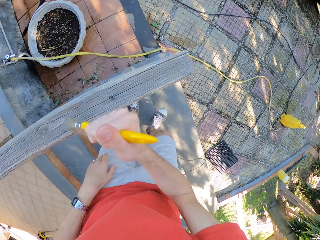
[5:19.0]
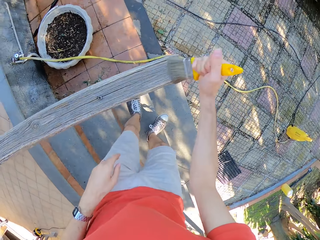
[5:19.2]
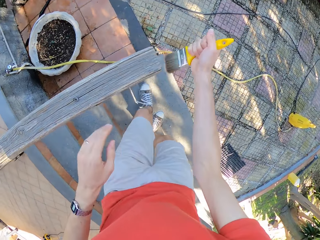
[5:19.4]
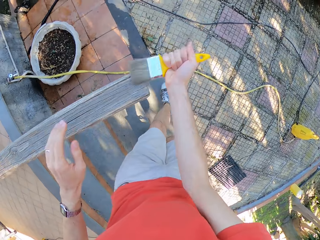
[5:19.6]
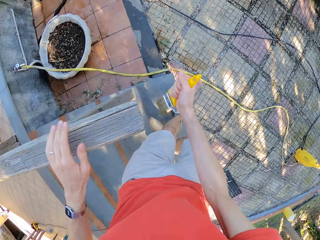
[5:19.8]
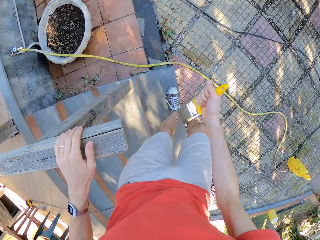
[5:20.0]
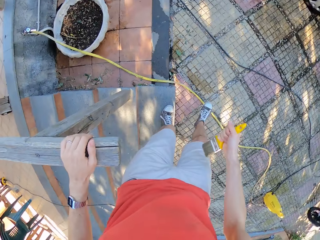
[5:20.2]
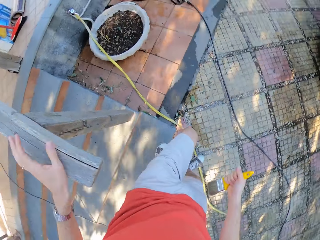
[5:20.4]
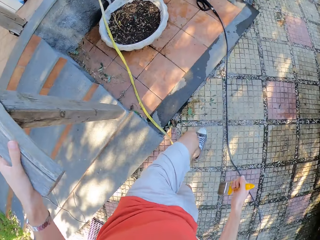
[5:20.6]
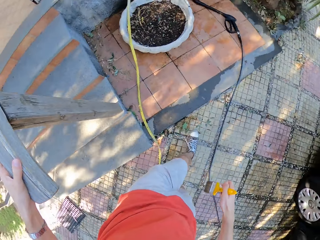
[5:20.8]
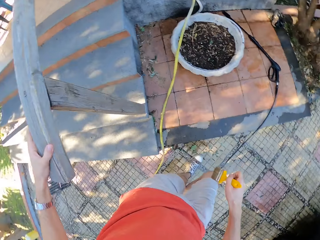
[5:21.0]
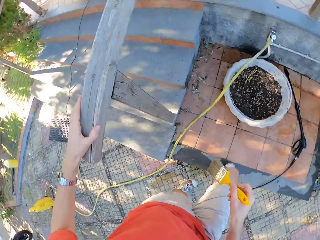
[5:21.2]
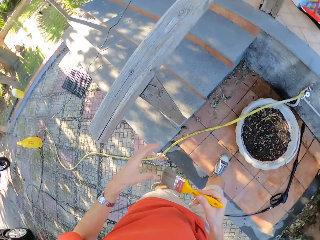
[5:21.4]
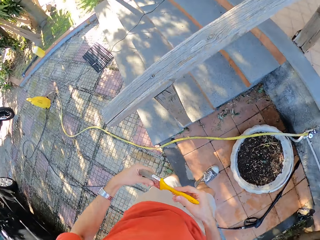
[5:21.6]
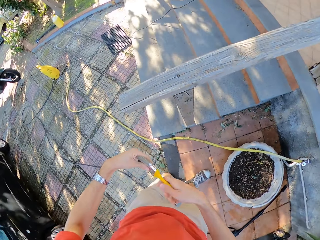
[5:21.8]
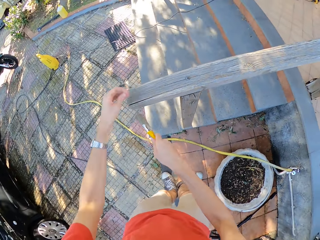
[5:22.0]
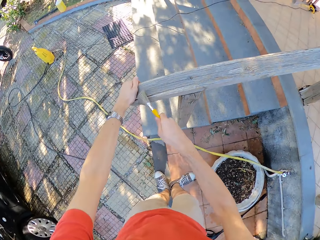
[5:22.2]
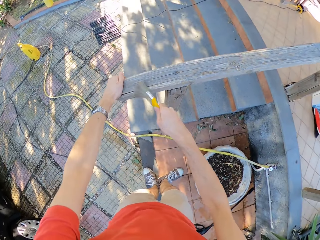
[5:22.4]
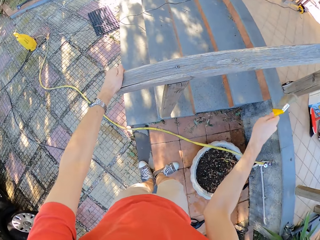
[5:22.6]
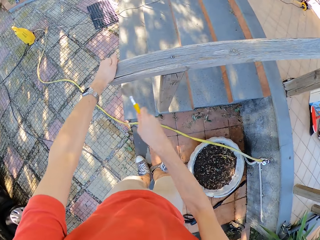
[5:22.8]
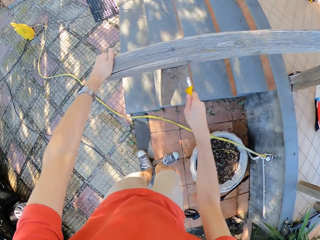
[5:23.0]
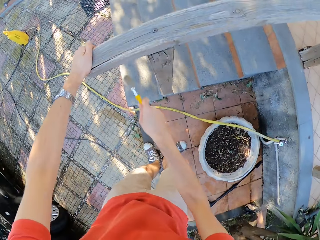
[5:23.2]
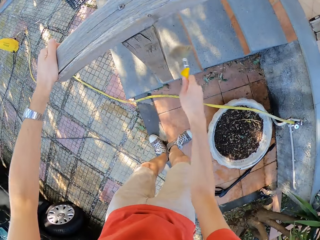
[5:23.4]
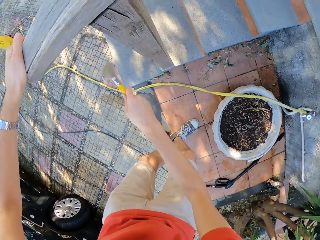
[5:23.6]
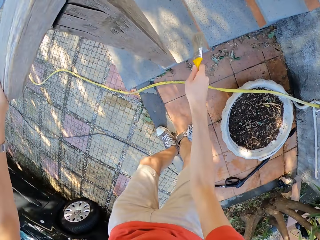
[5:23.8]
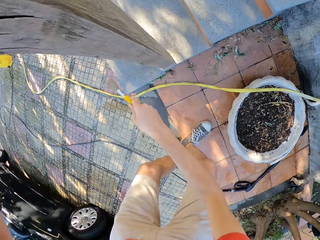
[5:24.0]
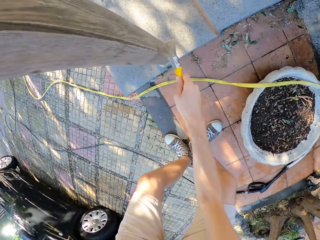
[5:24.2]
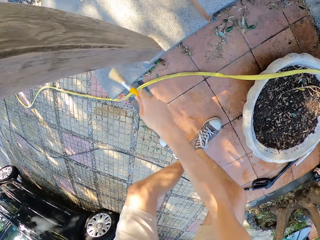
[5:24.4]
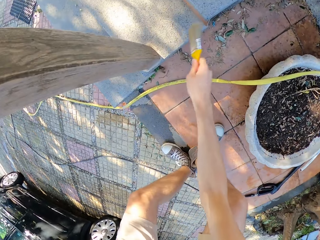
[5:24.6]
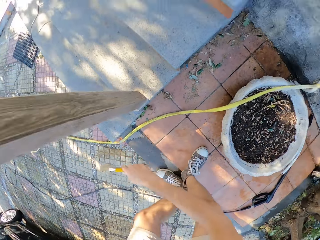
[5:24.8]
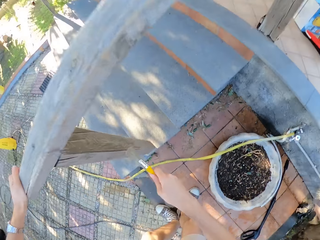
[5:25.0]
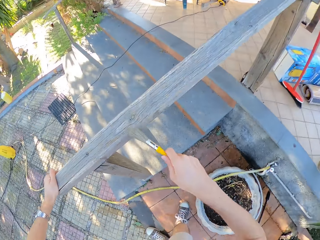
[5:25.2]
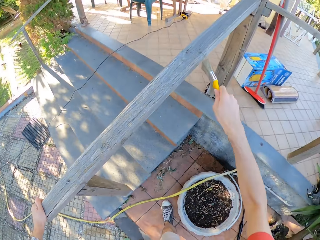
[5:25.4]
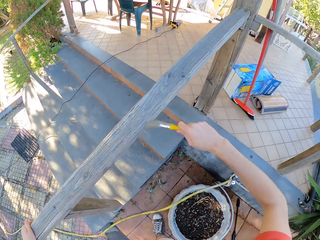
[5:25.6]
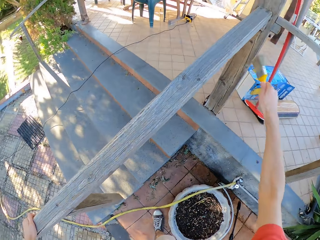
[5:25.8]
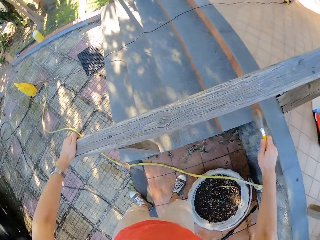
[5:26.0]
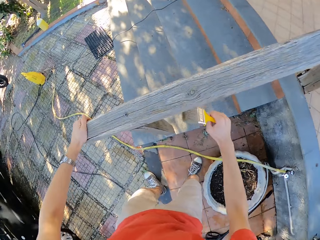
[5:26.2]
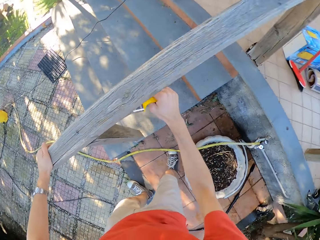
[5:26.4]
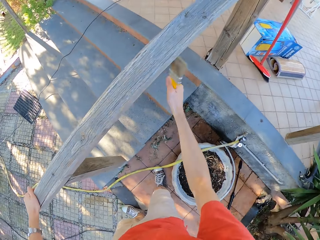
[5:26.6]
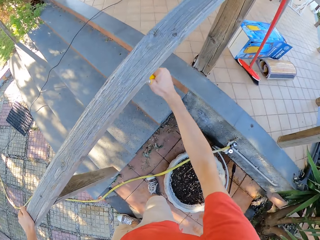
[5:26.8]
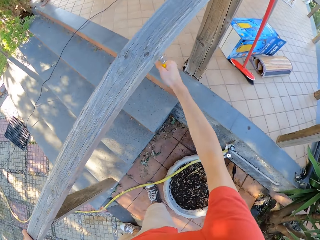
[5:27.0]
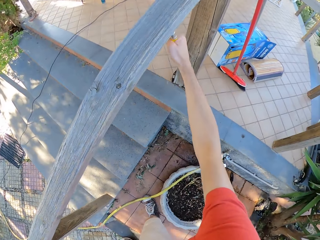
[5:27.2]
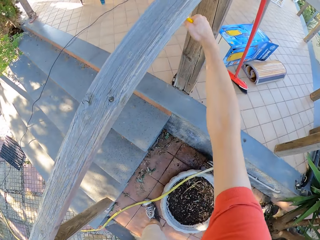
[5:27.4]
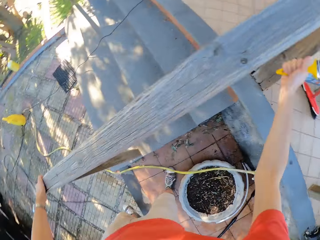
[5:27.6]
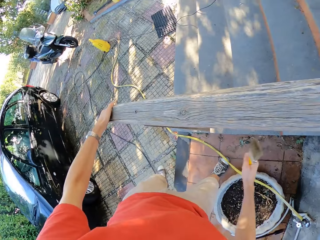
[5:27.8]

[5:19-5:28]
The camera wearer walks around the balcony. He touches the paint brush on his left hand. He brushes the wooden rail with the paint brush.

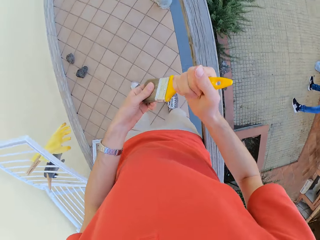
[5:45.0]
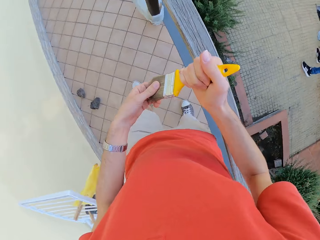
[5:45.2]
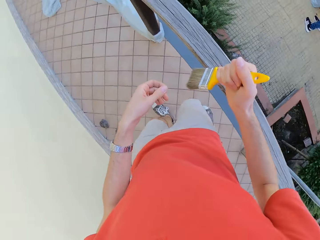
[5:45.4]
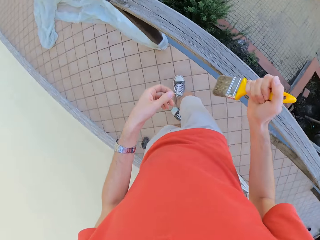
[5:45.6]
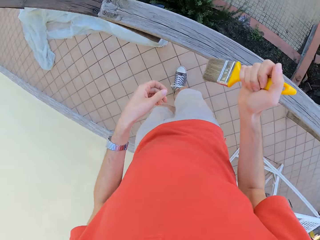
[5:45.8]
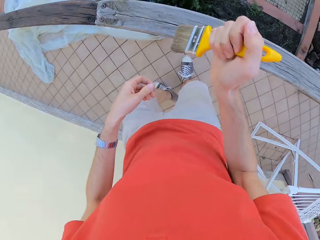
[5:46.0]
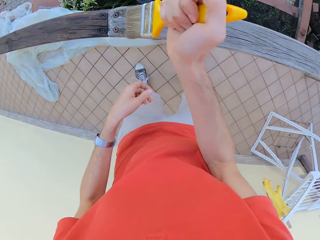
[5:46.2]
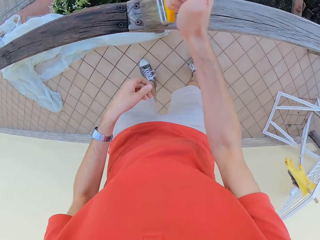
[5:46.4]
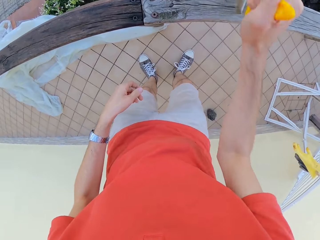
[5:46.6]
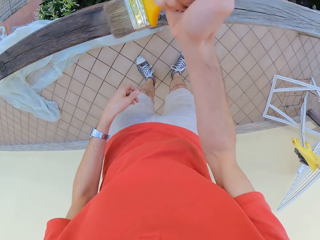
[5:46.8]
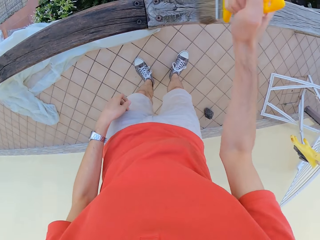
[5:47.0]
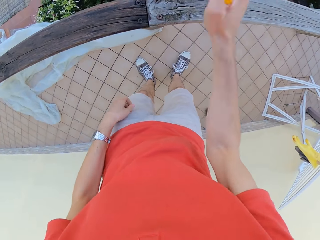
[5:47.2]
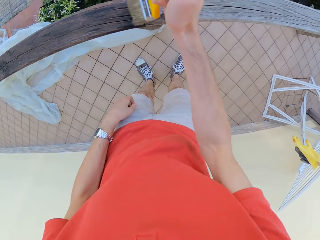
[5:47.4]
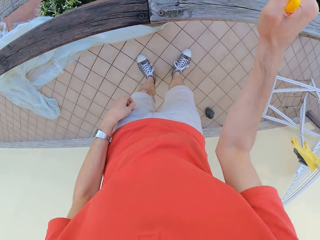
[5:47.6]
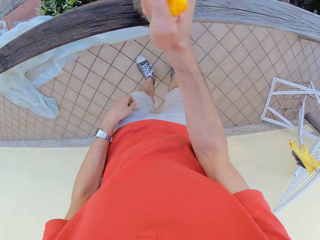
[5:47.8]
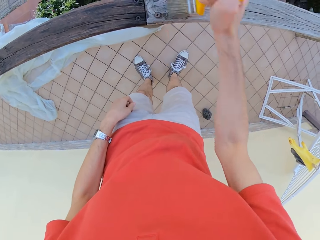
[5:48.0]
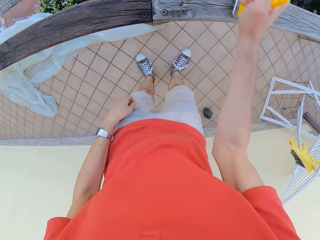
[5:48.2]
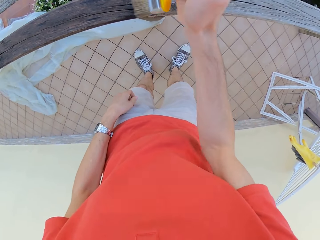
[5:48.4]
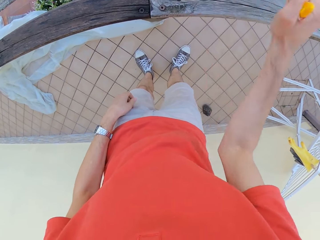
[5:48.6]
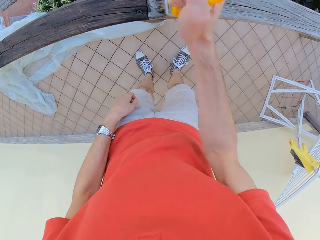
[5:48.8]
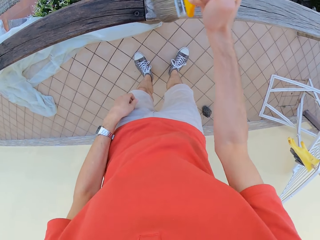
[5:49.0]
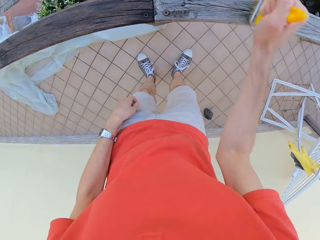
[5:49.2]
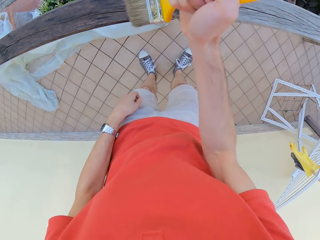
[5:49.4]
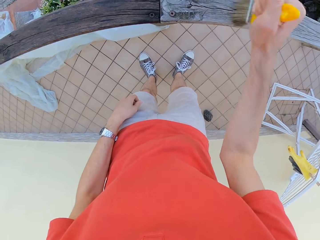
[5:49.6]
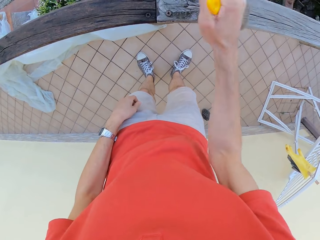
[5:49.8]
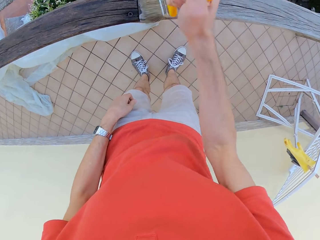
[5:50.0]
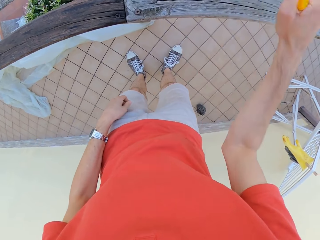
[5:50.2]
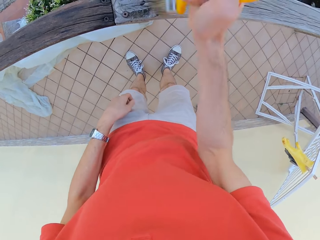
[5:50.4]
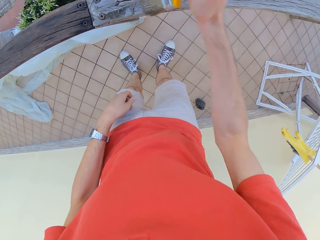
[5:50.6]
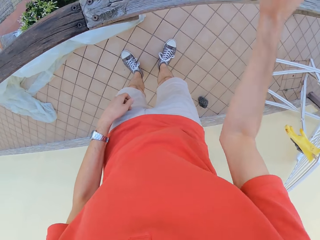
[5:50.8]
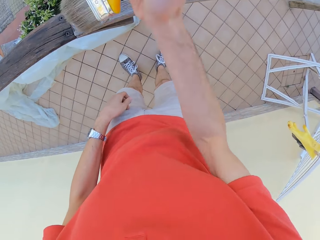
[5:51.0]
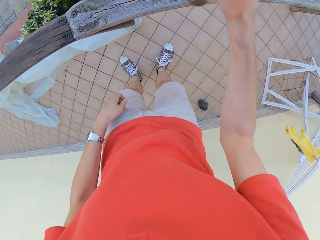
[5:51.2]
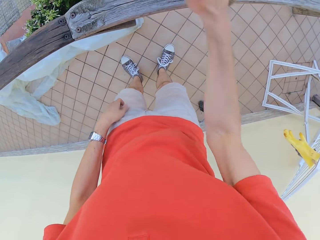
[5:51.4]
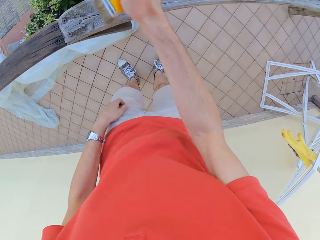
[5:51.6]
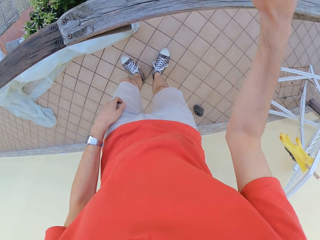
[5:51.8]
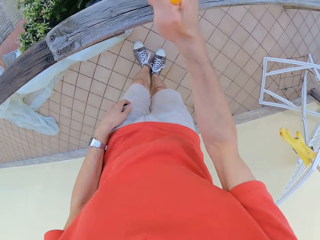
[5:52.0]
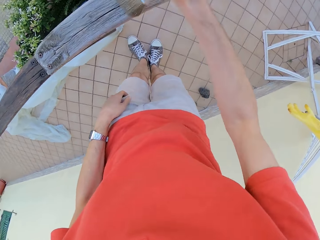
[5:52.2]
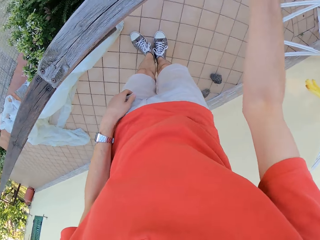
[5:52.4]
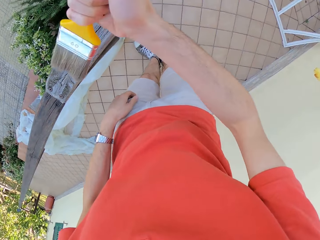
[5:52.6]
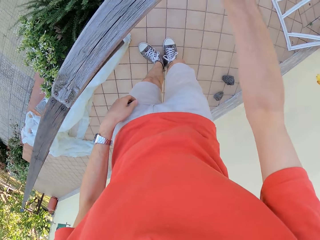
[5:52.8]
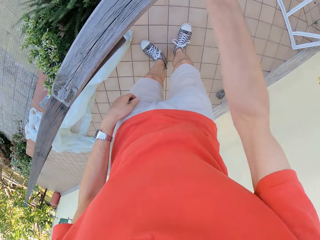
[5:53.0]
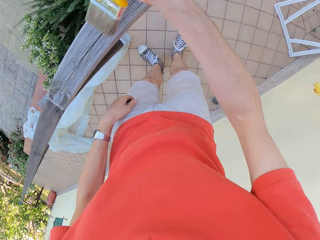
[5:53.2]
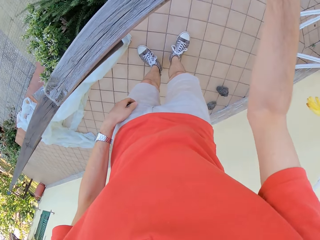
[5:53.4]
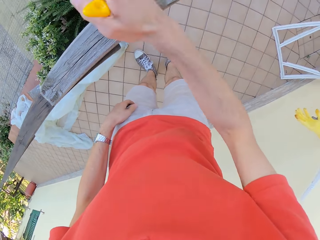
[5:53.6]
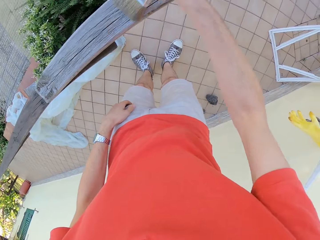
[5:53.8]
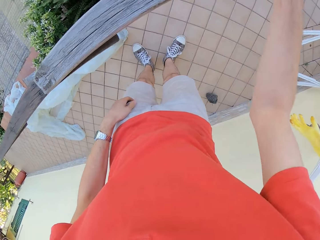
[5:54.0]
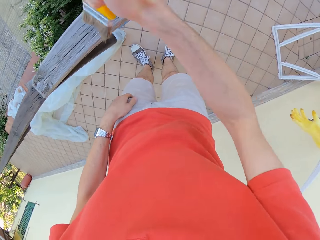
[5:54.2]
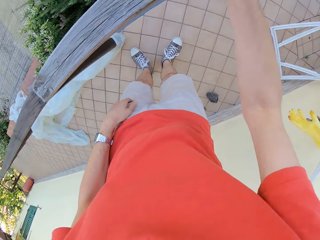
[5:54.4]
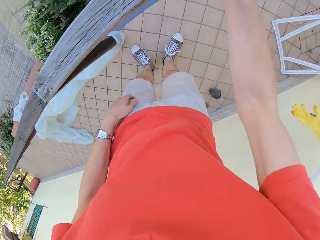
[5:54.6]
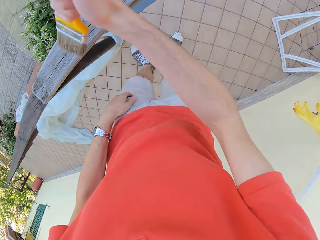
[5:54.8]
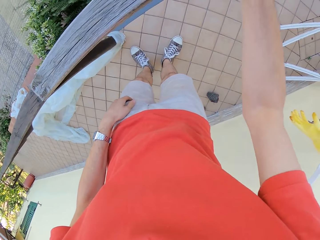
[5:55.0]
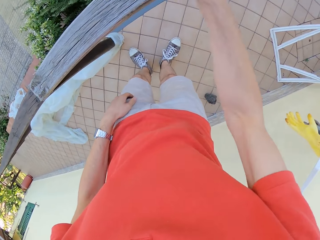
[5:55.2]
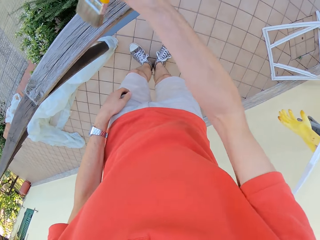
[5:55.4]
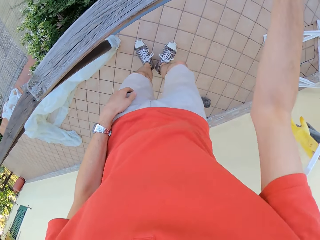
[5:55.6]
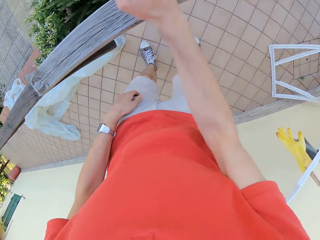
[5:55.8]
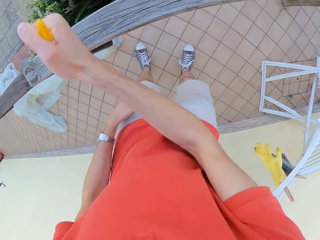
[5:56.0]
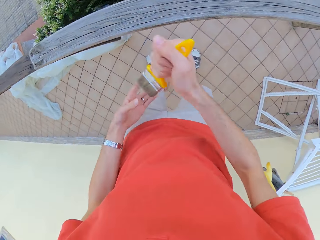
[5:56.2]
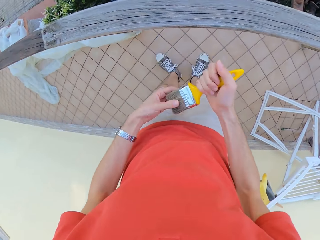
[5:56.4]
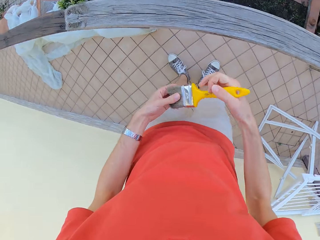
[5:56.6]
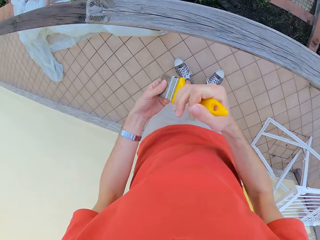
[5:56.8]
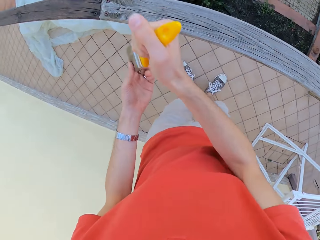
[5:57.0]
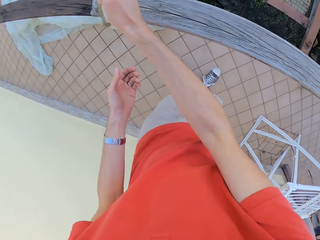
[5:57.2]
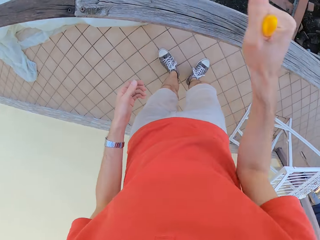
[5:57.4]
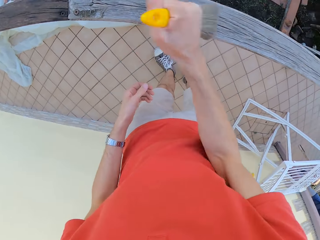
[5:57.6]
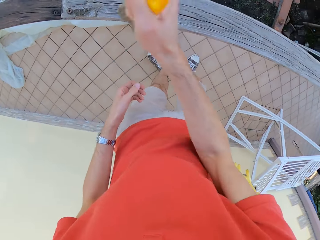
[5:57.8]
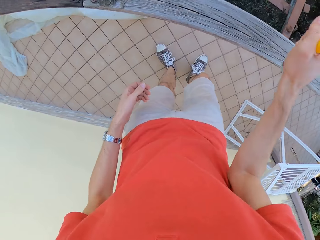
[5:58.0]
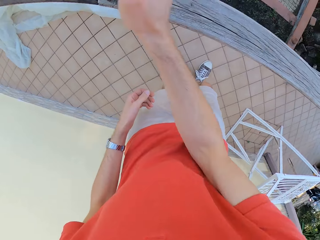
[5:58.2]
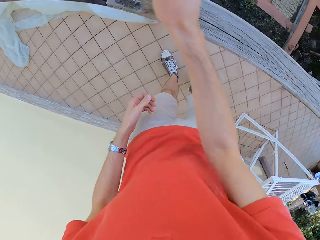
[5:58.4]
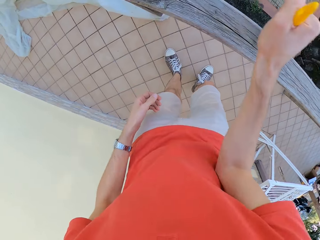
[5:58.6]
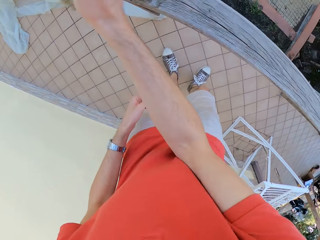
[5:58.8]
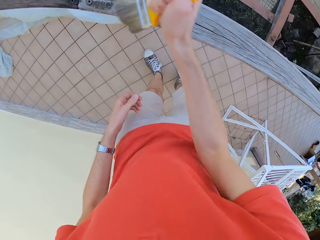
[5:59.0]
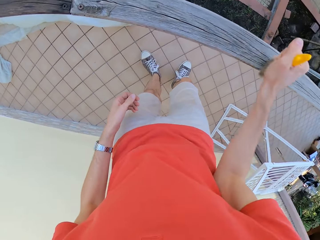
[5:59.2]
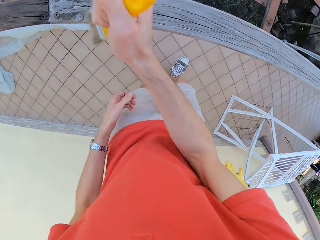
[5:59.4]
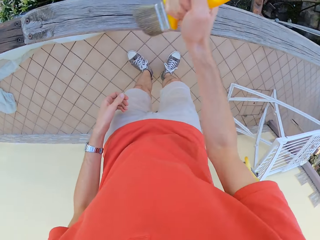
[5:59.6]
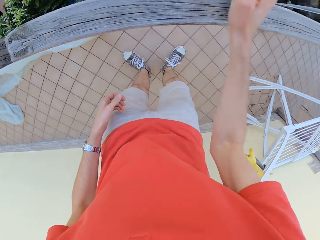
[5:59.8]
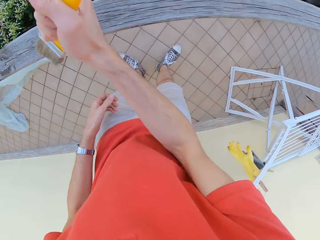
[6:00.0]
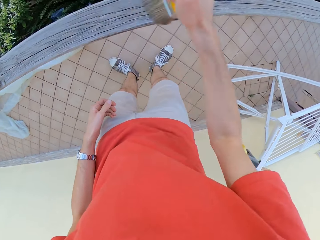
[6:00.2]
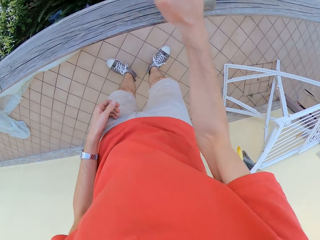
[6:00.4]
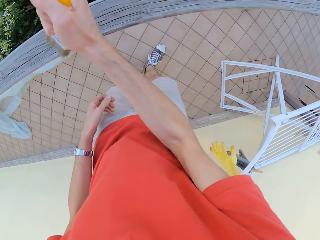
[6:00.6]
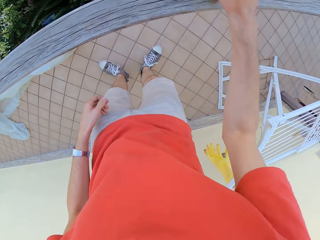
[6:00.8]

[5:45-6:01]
The camera wearer brushes the wooden rail with the paint brush. He touches the paint brush on his left hand. He aligns the brush. He brushes the wooden rail with the paint brush.
